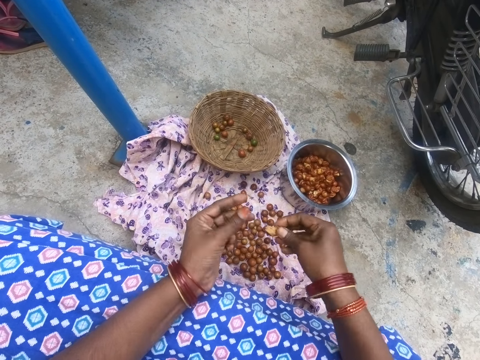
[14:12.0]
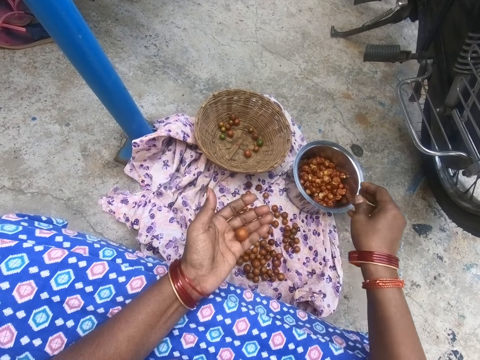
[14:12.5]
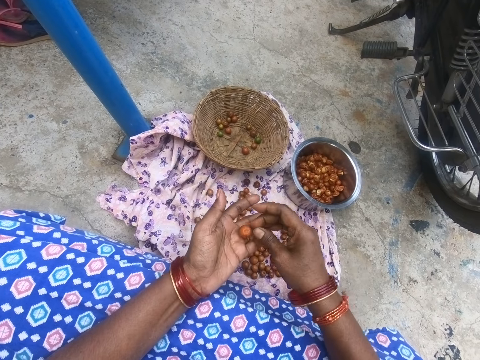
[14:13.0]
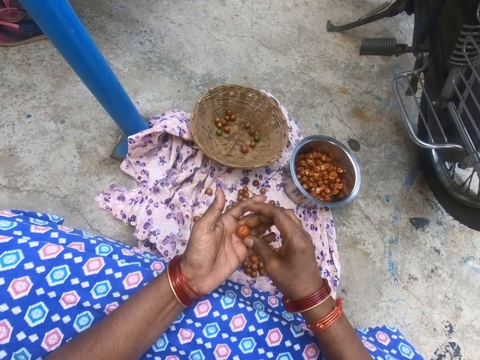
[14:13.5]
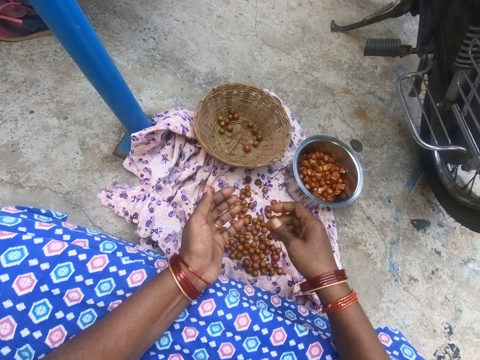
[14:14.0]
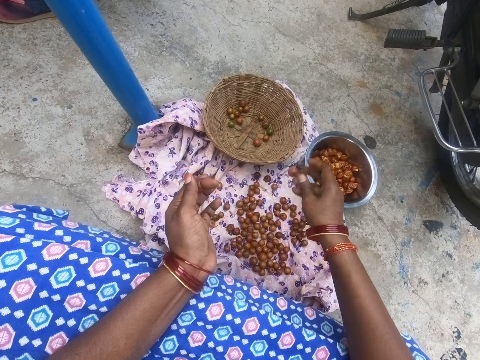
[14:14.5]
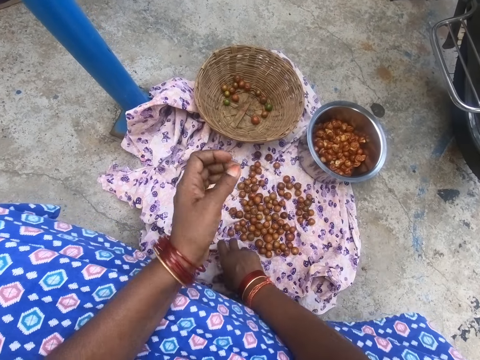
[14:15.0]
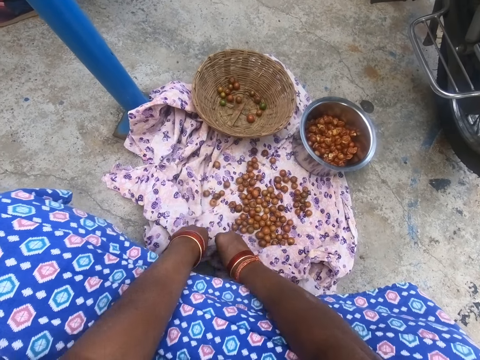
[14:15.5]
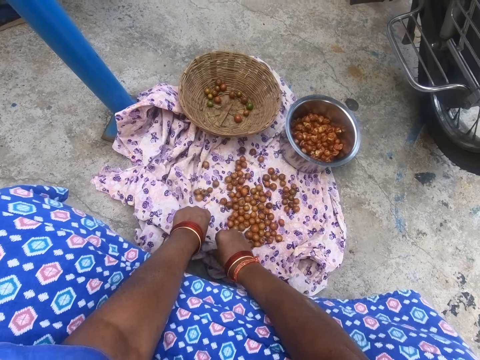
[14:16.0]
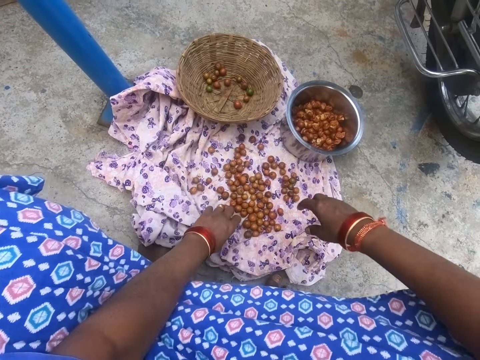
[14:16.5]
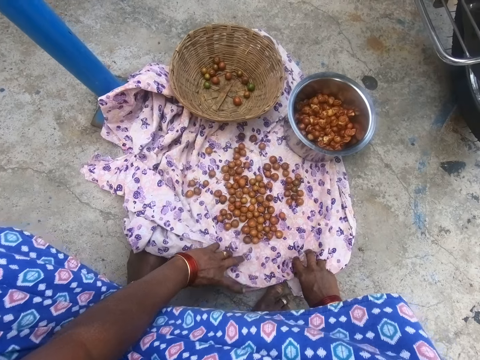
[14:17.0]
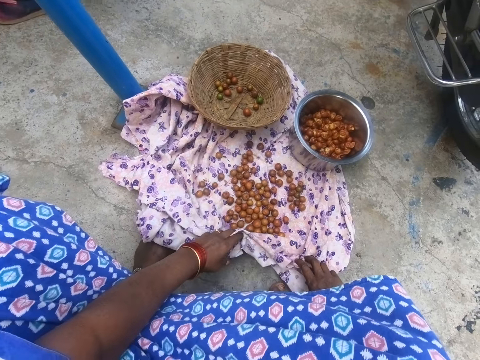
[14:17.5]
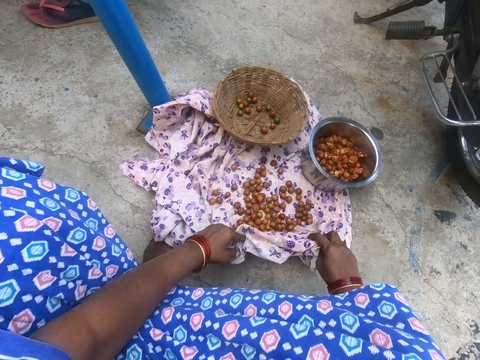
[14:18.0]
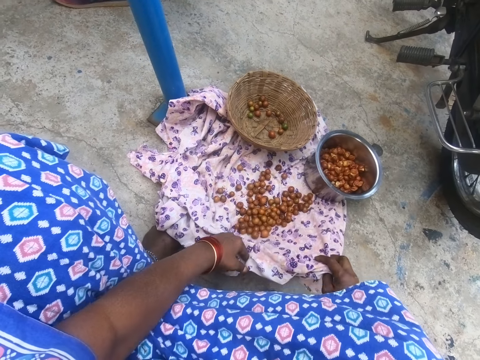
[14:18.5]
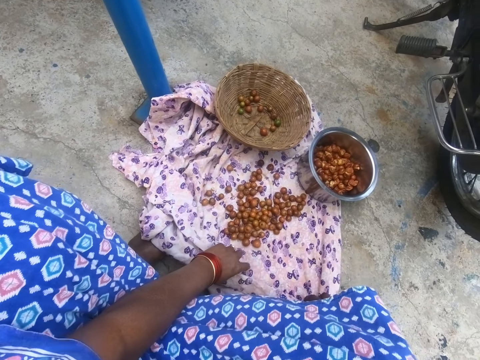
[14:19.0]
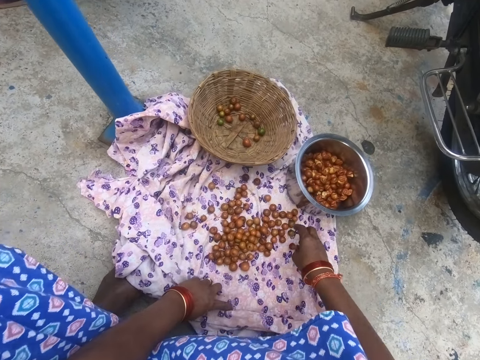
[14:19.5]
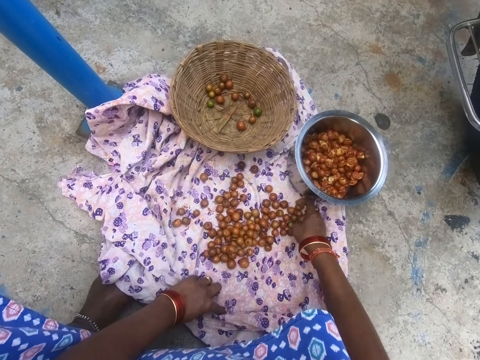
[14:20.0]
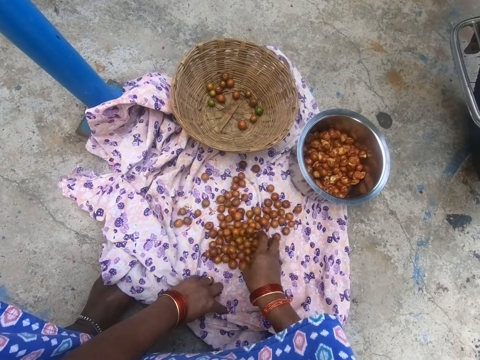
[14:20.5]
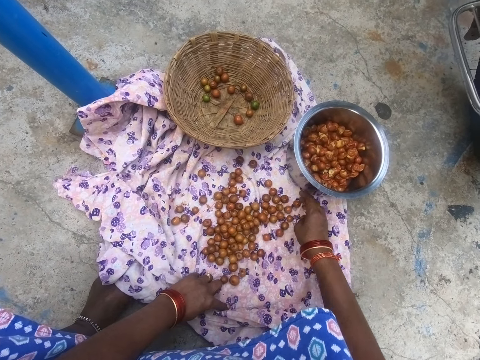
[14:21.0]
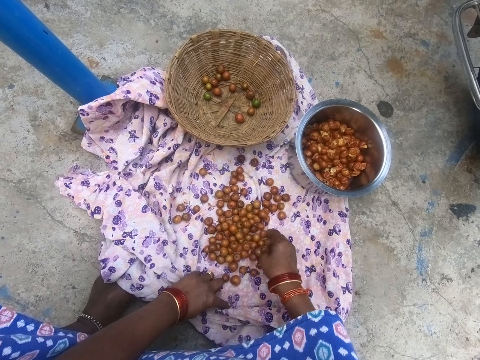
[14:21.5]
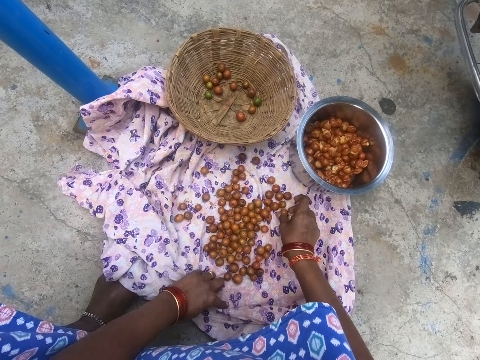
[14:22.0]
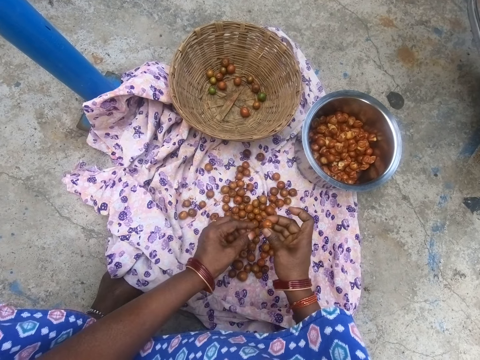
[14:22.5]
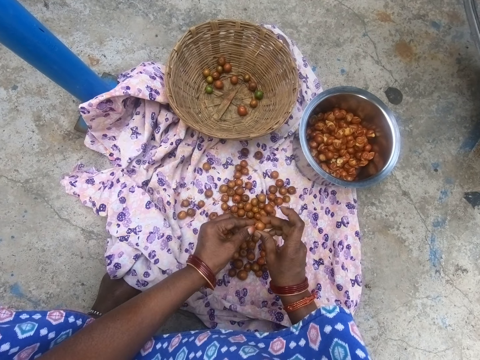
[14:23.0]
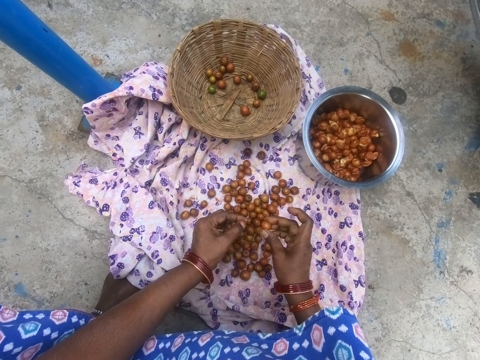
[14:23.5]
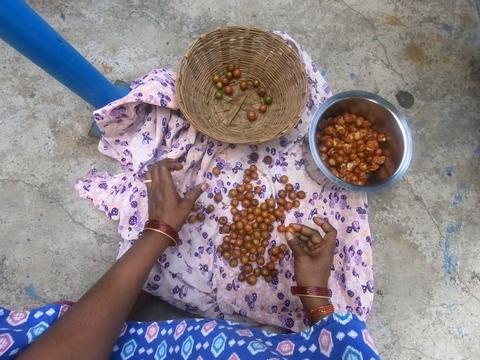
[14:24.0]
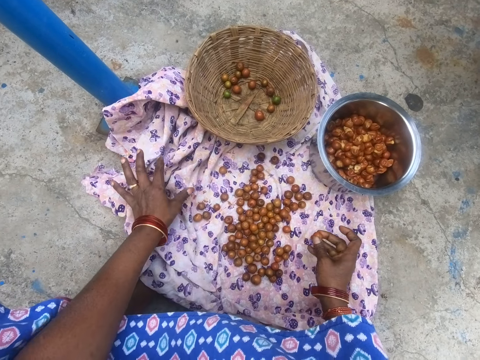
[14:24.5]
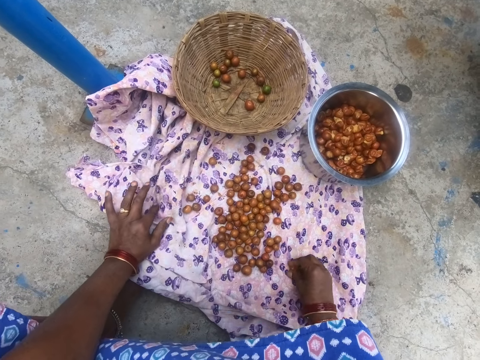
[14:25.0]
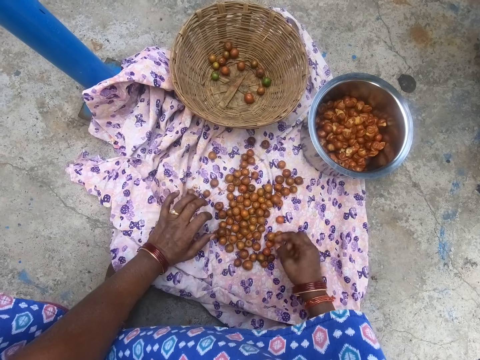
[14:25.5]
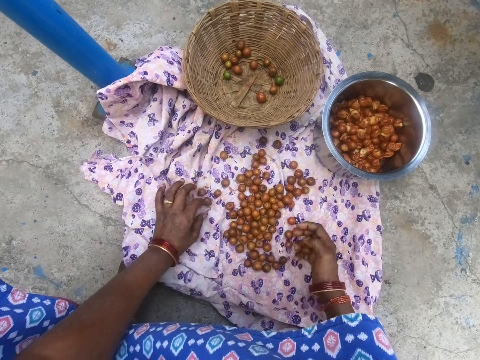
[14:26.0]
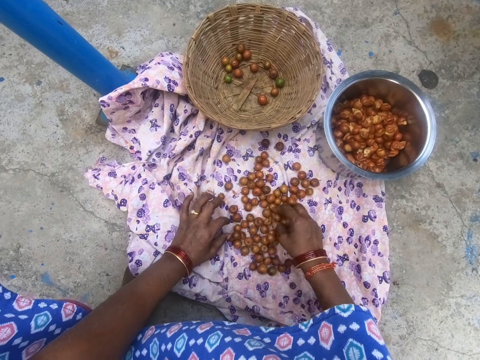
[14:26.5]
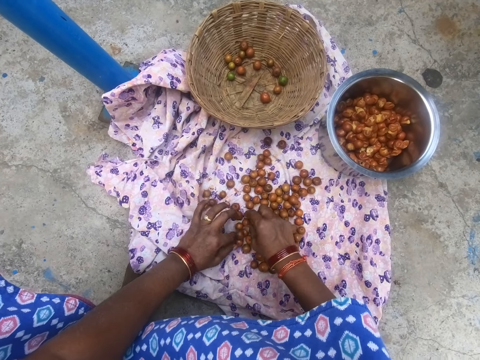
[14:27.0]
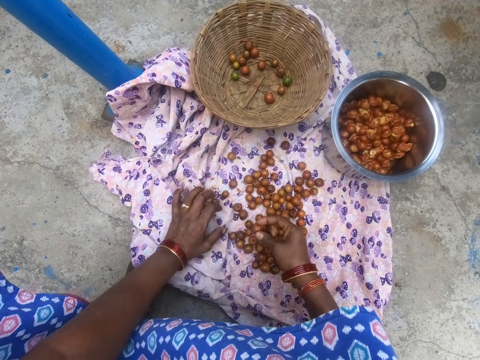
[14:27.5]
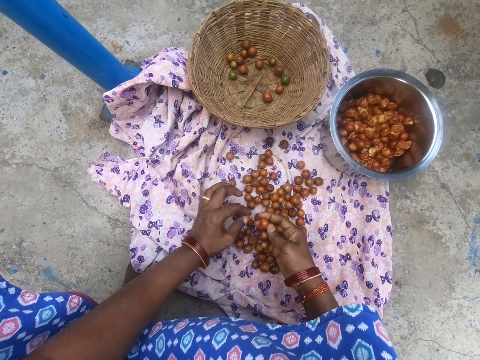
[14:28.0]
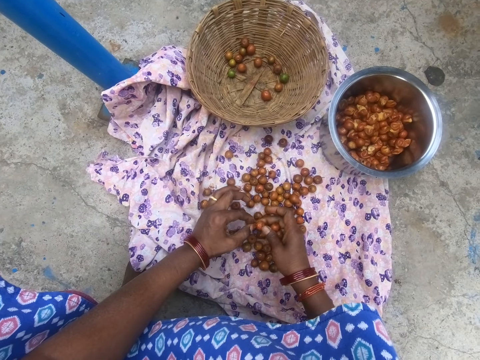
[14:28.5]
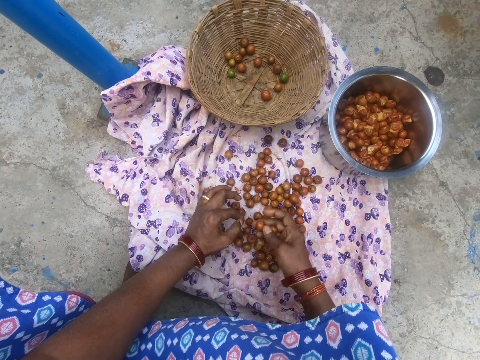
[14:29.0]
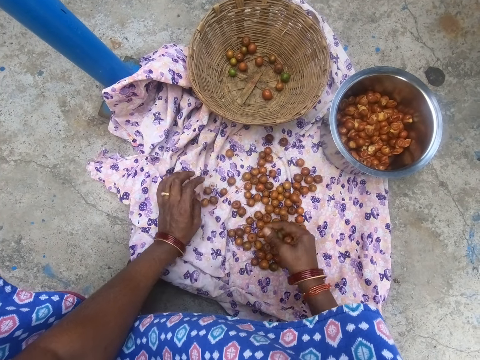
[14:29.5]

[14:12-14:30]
The camera wearer drops the cape gooseberry in the pot. She picks a cape gooseberry and drops the cape gooseberry in the basket. She wipes her hands on a cloth. She pulls the cloth. She lifts the cloth. She picks fruits. She moves the cape gooseberries. She picks a cape gooseberry. She peels the cape gooseberry. She wipes her hand on the cloth. She picks the cape gooseberries.

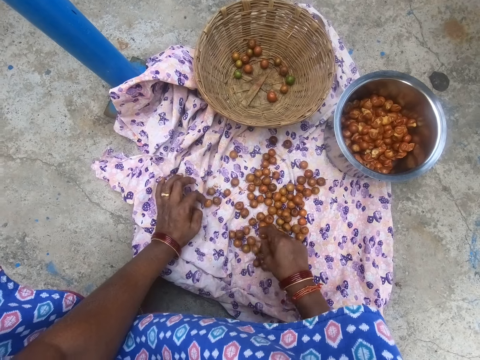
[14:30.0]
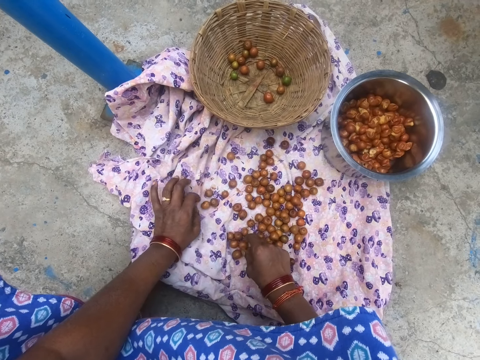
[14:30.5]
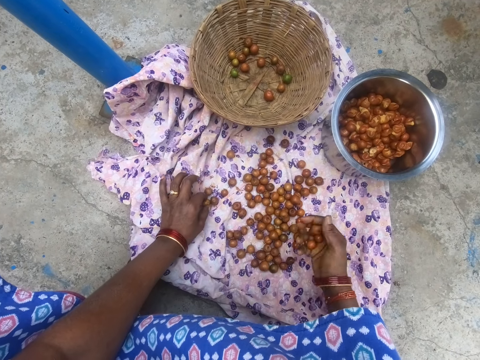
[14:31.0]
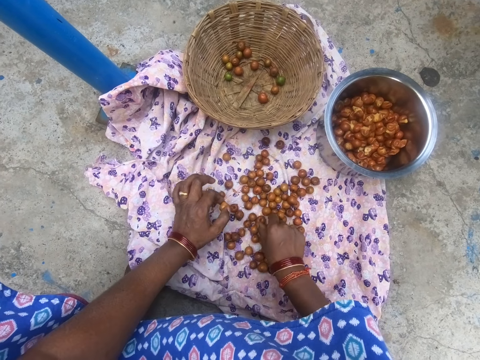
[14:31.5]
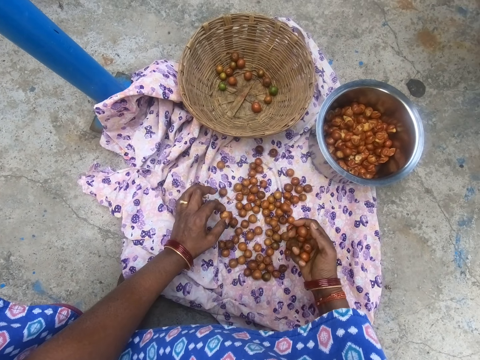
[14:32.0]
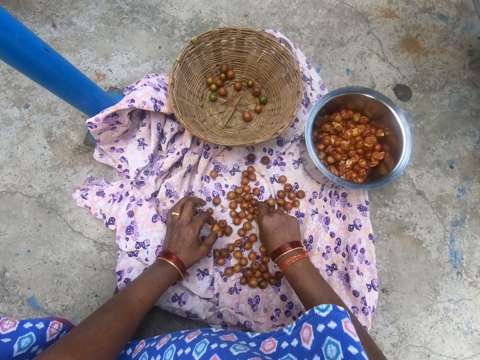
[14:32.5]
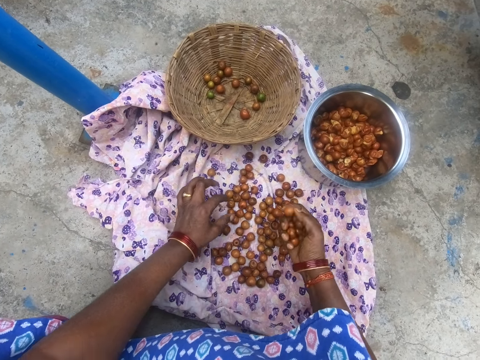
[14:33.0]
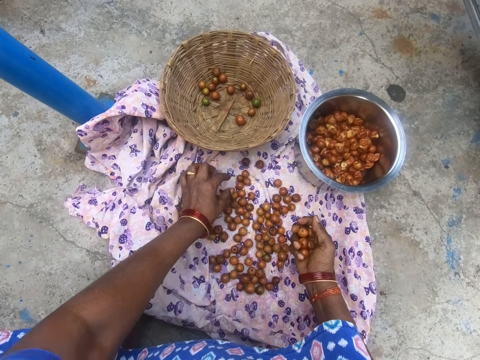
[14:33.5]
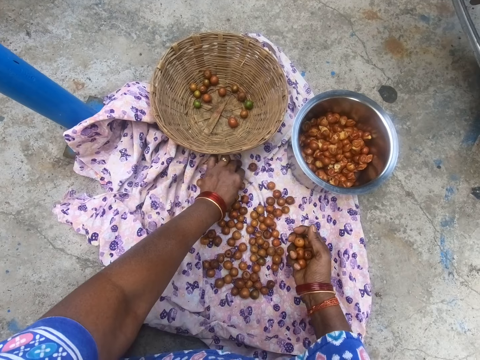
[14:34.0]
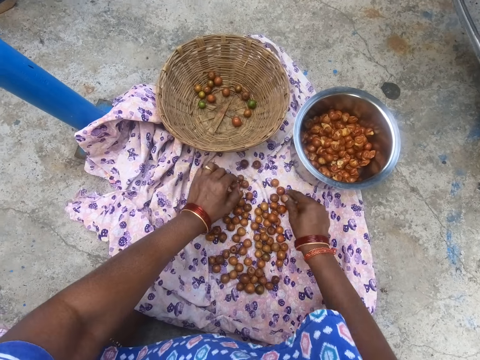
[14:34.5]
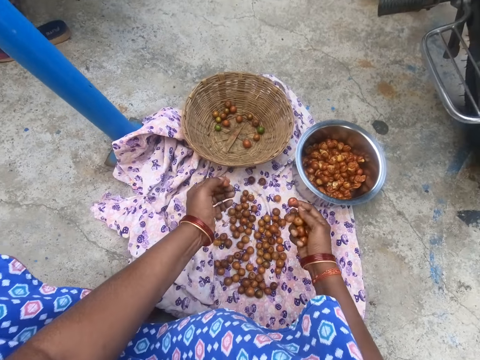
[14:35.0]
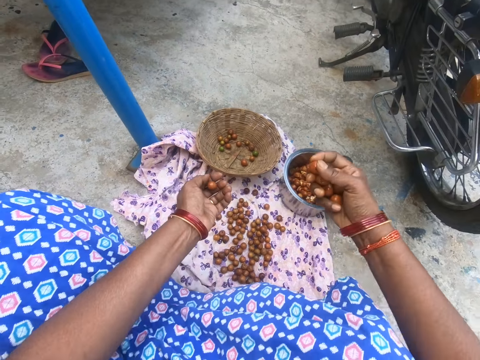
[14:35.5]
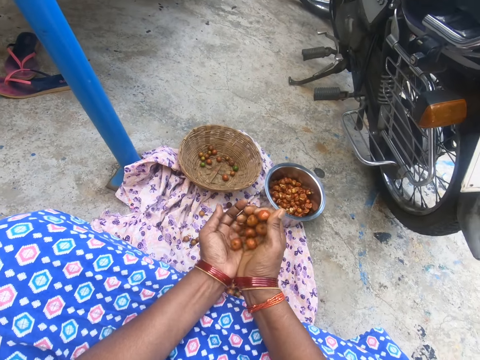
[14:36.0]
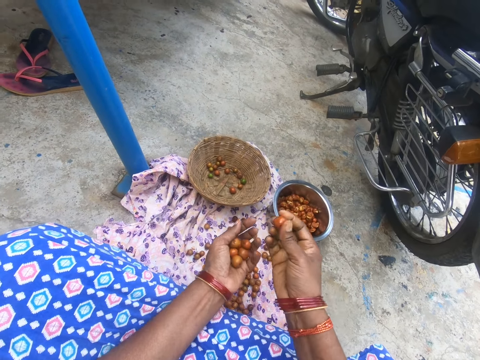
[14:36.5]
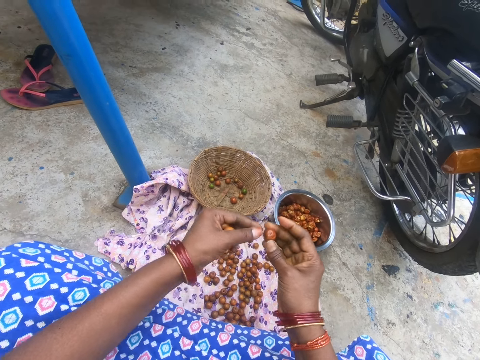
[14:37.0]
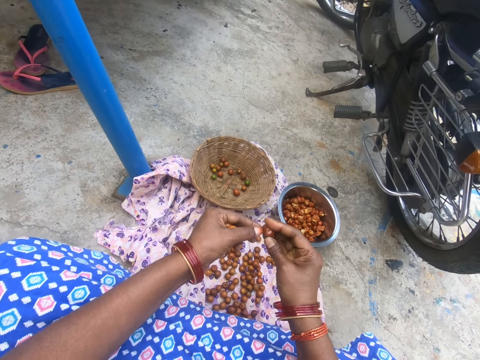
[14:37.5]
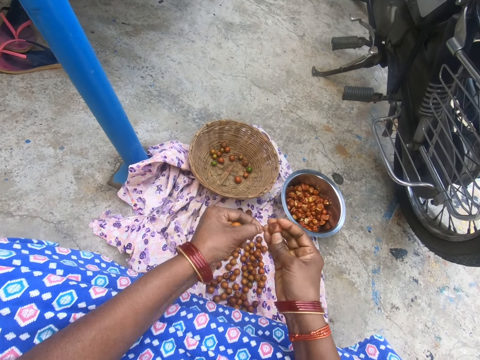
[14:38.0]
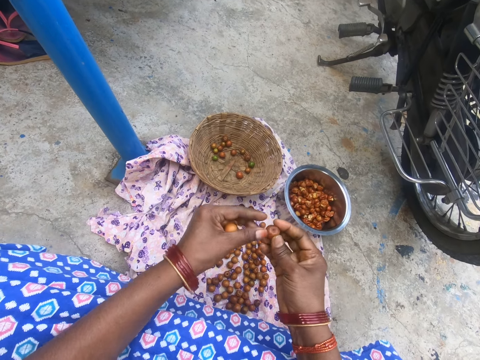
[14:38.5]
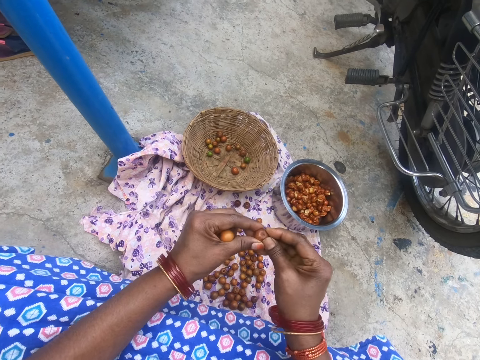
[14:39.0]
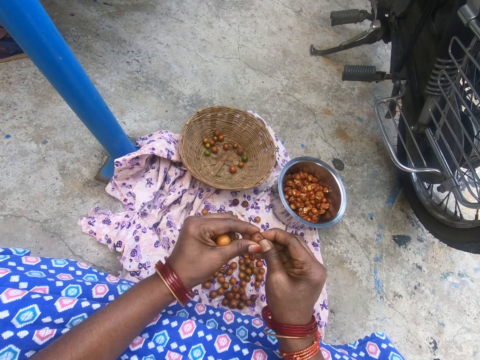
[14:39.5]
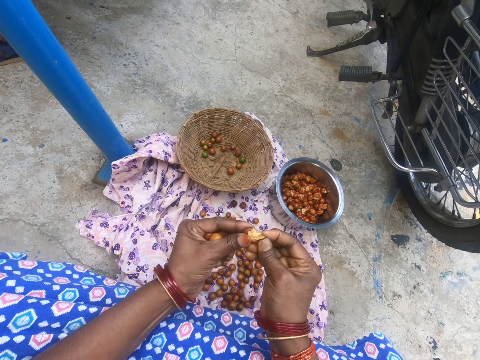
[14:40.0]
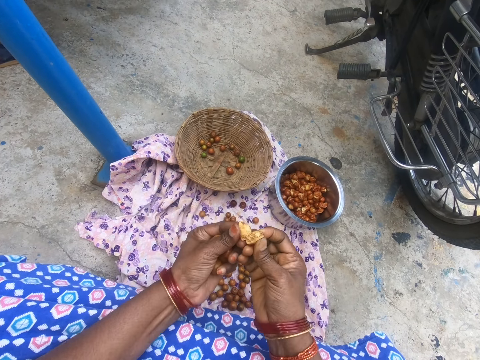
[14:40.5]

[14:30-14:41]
The camera wearer prepares fruits. They peel the cape gooseberry. They cut a cape gooseberry with hands.
